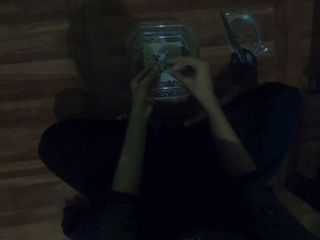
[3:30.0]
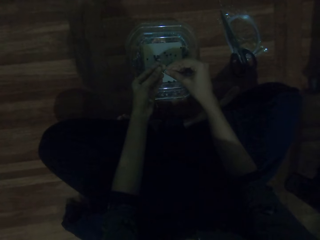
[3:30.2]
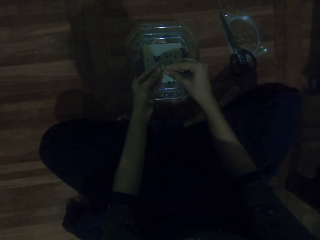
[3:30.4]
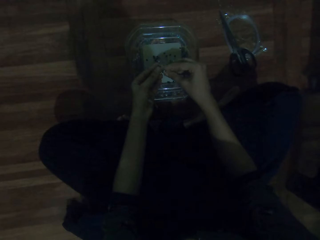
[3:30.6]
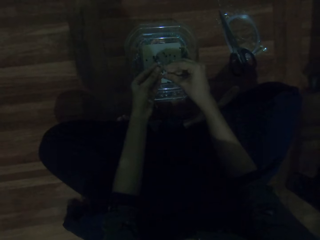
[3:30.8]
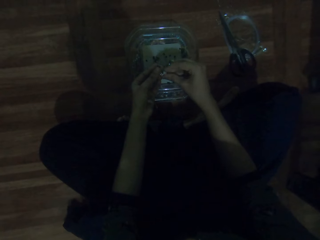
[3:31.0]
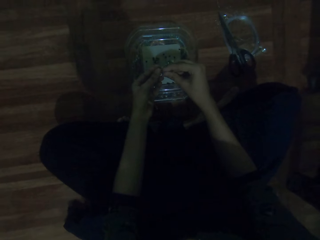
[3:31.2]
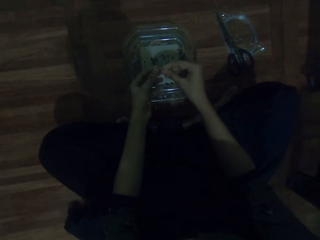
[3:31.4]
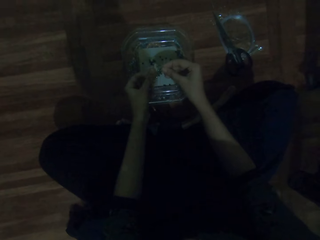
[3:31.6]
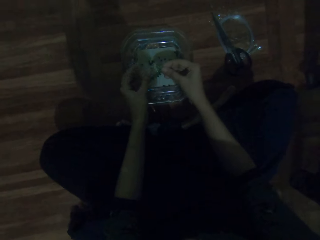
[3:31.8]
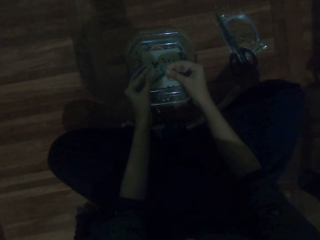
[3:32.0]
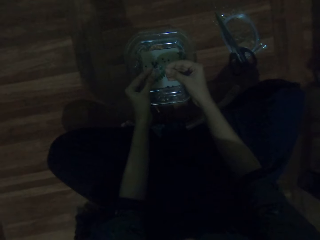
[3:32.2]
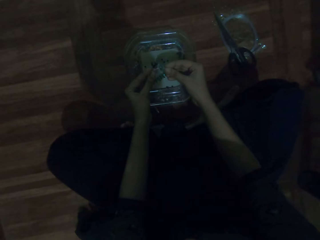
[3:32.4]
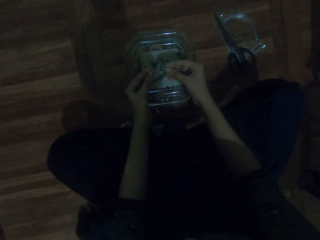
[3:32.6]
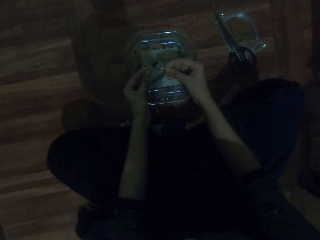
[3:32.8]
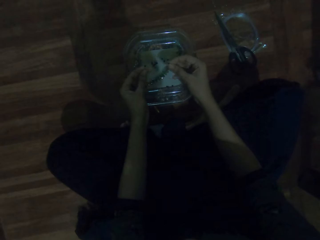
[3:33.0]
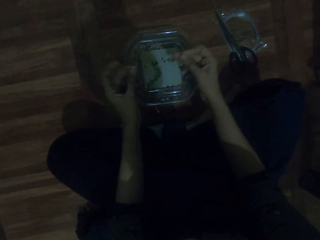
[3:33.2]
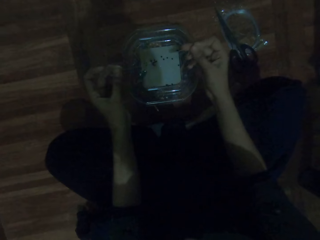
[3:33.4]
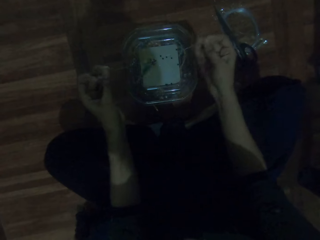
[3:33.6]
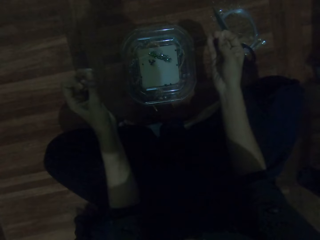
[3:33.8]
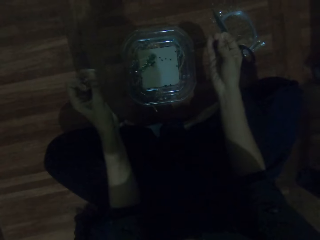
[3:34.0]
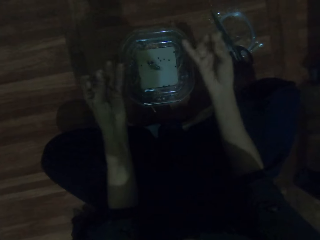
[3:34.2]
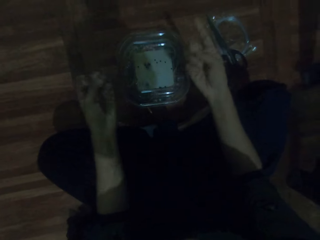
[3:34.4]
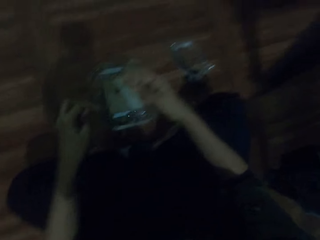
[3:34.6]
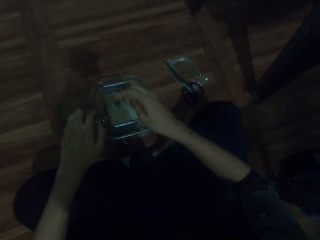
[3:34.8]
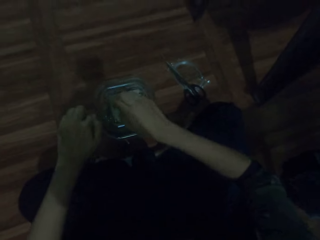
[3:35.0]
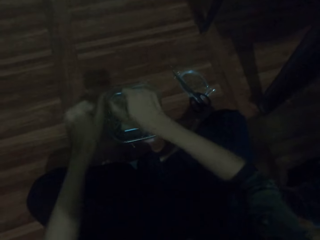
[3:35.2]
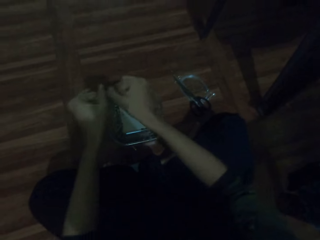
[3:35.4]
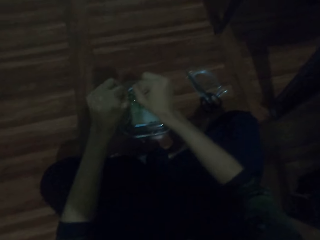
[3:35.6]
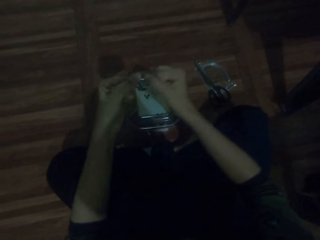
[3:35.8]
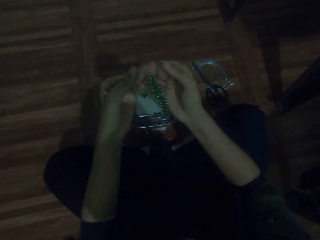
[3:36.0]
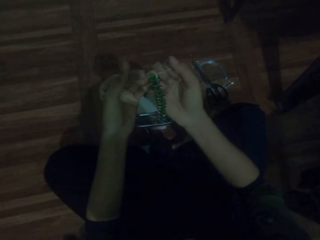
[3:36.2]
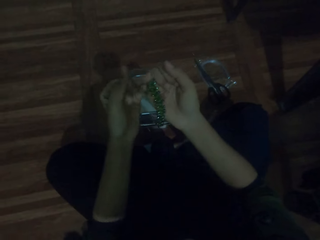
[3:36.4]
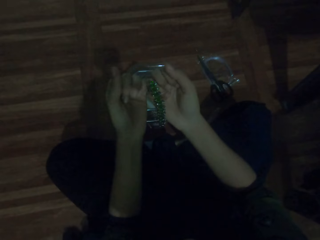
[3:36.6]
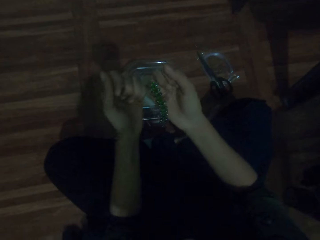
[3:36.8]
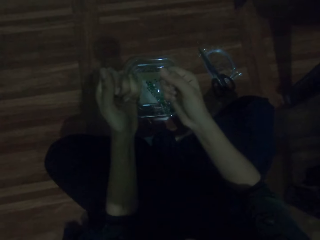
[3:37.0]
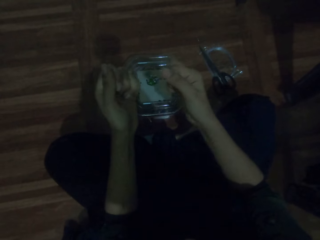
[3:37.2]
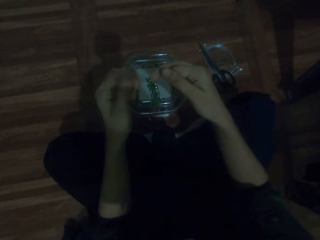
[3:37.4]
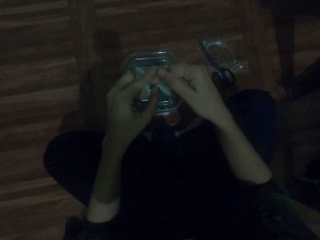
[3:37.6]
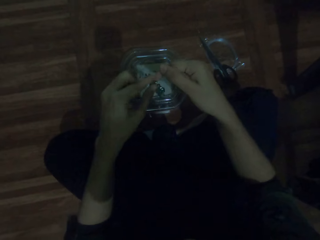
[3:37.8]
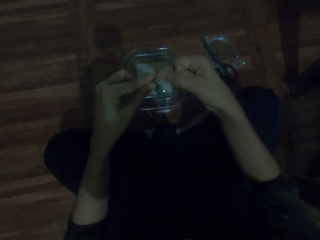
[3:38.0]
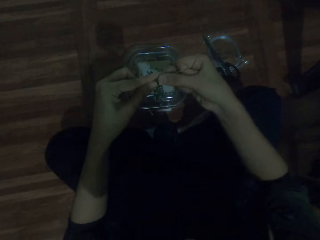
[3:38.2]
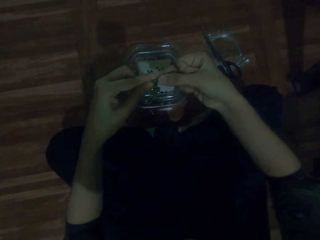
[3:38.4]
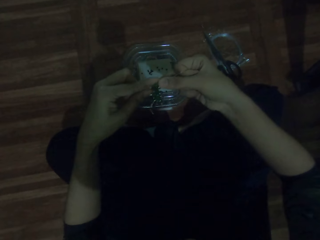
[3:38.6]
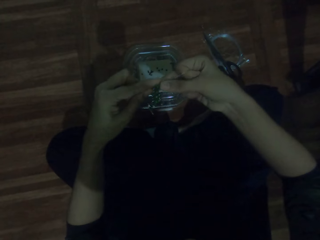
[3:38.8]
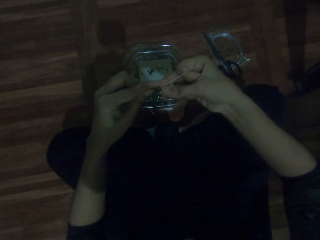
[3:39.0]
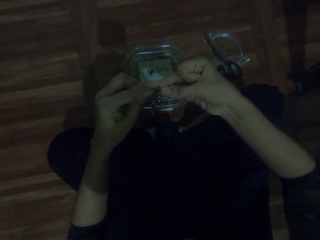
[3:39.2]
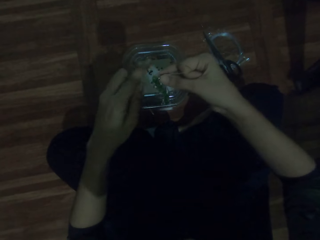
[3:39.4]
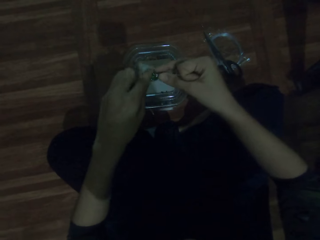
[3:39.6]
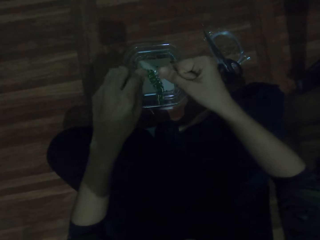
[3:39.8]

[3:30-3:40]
The camera wearer adjusts the thread. They pull the beading wire.

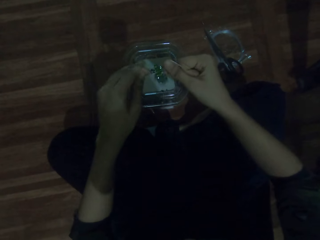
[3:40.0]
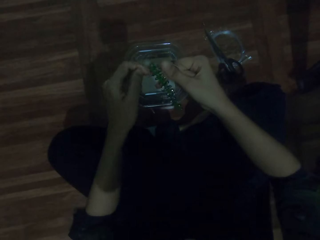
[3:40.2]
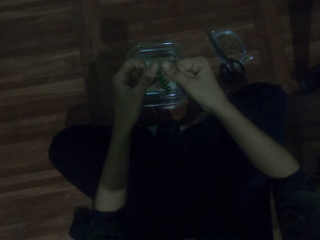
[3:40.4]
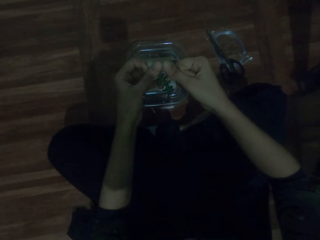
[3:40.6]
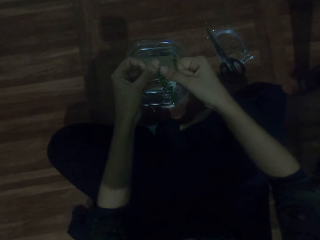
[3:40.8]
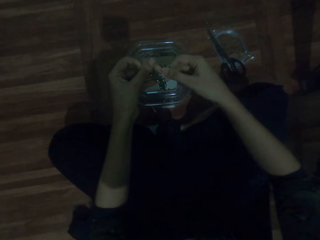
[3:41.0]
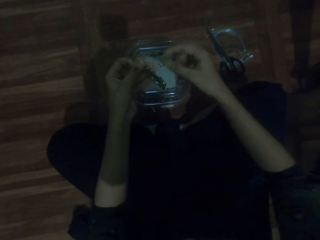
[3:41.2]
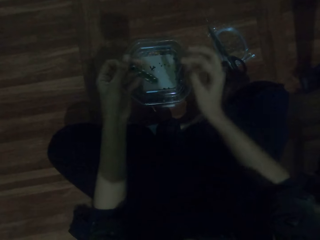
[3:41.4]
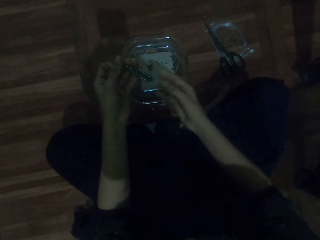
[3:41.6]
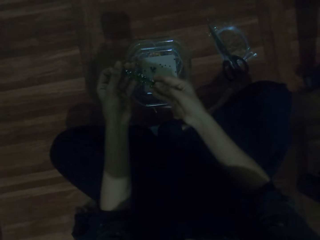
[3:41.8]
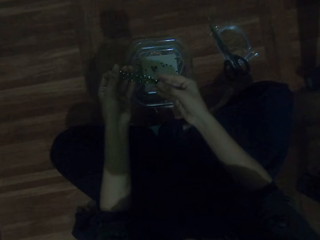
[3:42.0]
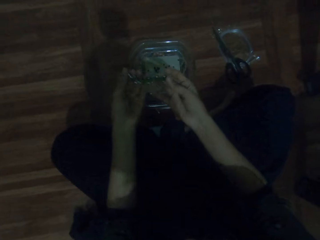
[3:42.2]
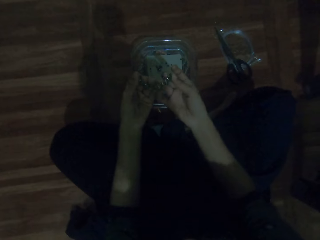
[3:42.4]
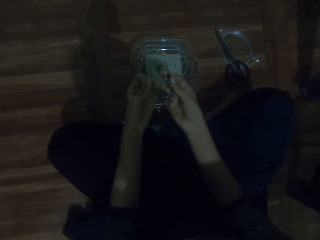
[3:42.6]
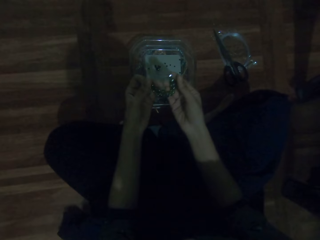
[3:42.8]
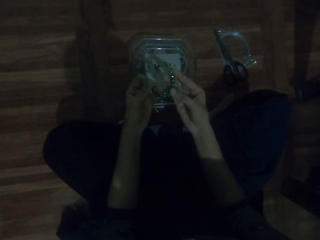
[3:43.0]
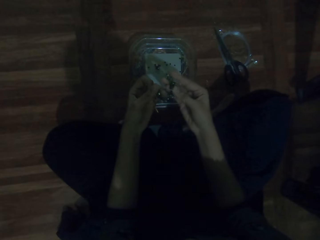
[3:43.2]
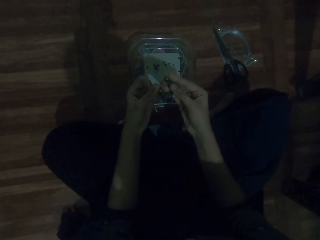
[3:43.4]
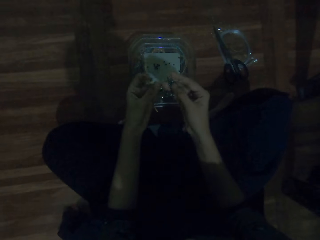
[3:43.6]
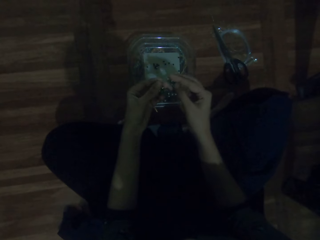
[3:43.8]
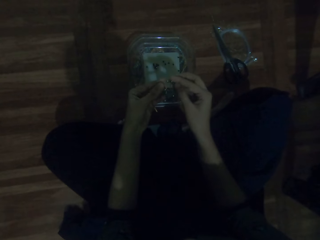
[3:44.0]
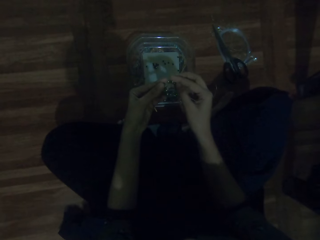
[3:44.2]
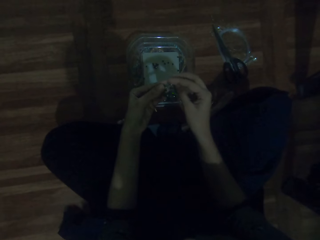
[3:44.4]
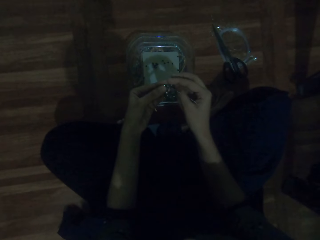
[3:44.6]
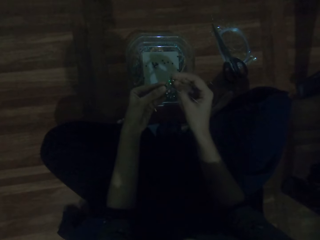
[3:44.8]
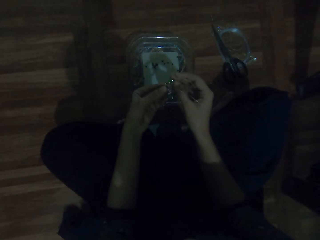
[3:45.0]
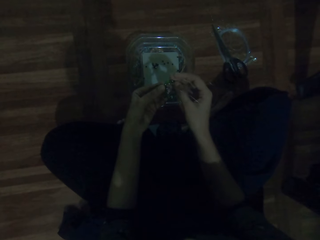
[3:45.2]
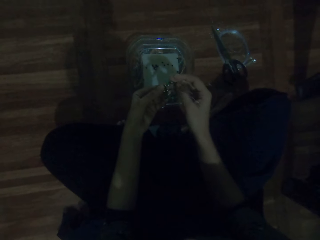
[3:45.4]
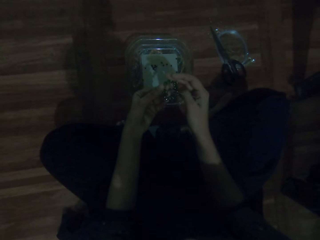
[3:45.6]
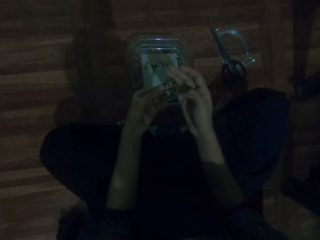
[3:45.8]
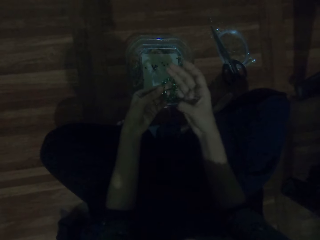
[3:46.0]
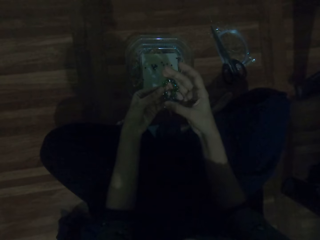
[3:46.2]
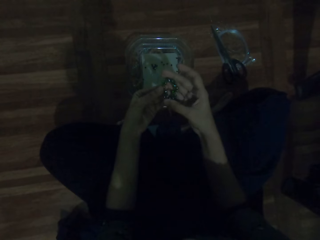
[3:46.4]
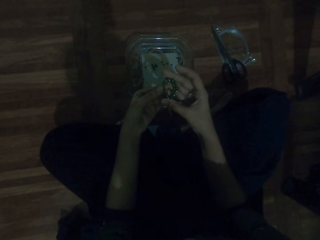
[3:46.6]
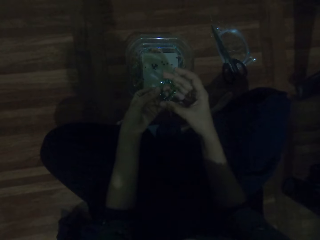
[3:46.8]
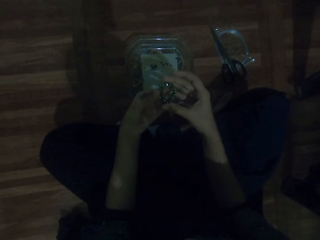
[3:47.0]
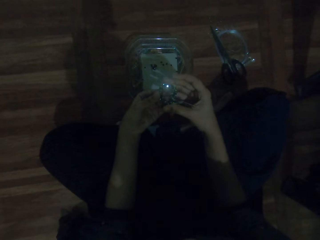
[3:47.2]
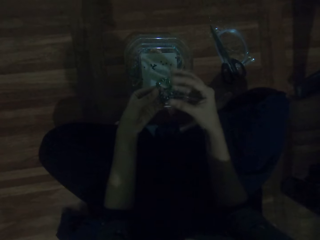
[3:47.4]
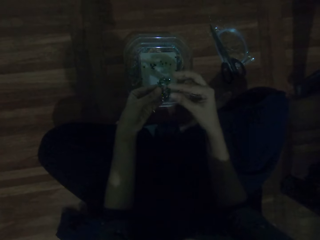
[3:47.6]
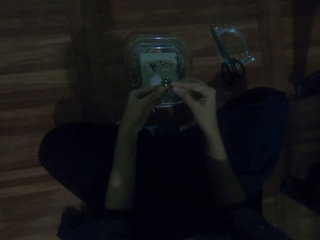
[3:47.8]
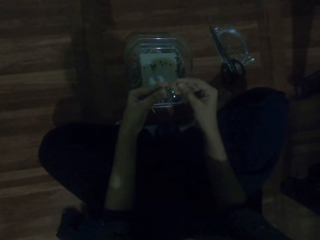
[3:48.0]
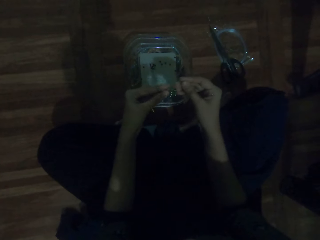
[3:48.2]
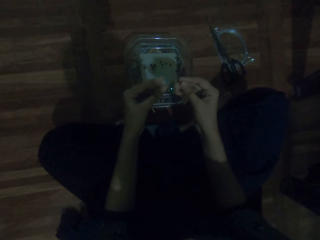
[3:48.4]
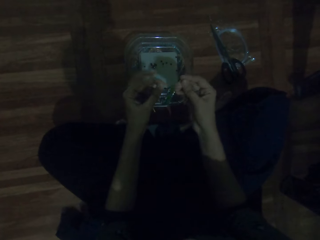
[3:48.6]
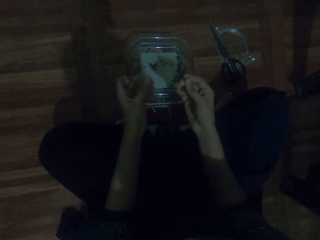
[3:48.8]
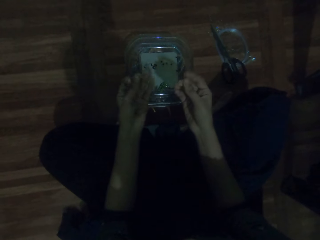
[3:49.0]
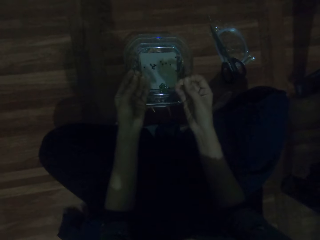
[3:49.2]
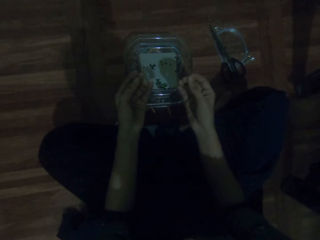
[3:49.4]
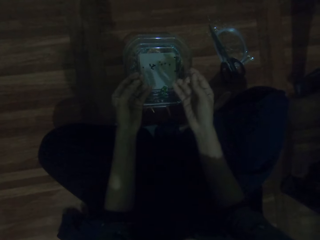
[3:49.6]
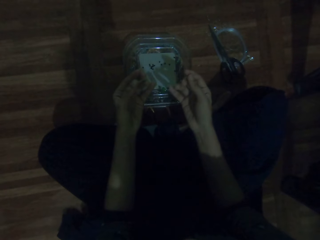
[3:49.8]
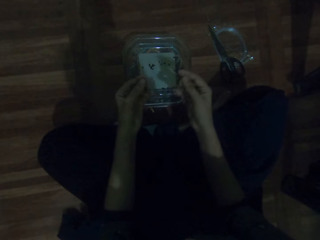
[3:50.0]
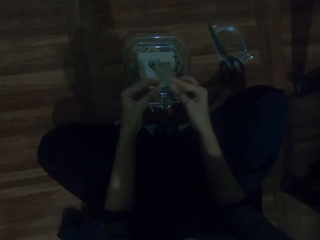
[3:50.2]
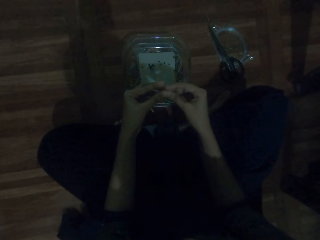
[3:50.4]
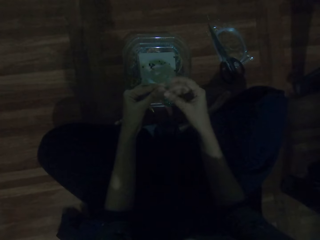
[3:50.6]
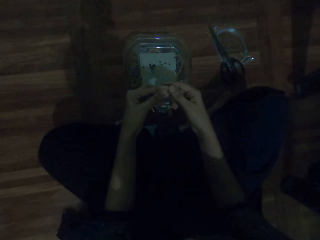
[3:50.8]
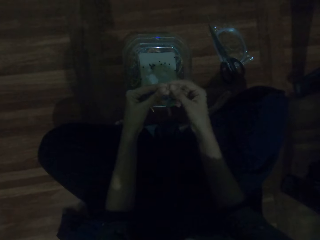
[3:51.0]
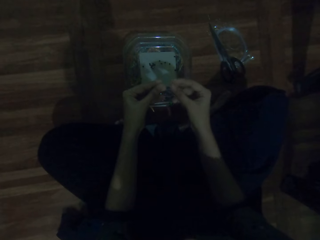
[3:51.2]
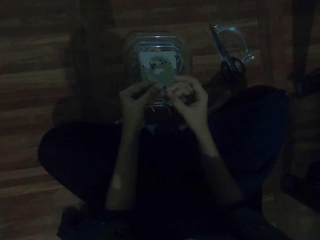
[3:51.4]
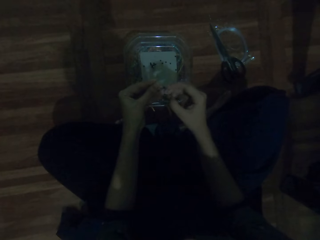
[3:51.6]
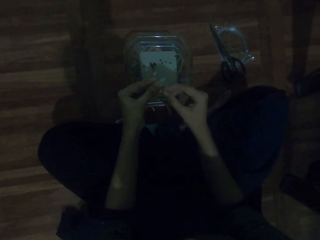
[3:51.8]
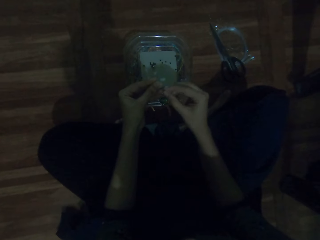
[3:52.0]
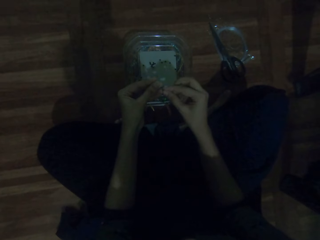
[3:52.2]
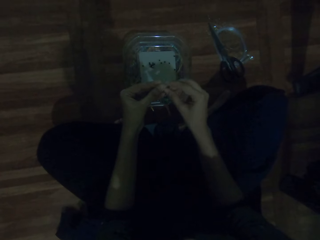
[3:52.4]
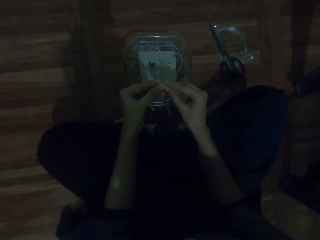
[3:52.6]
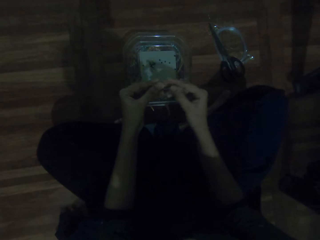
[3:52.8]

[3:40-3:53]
The camera wearer looks at the wrist beads. They look at the bracelet.
